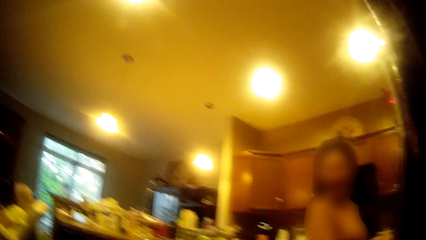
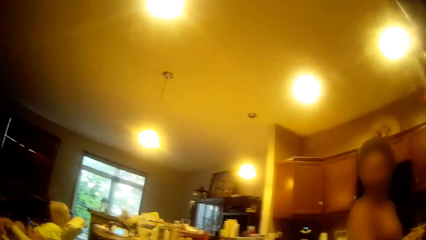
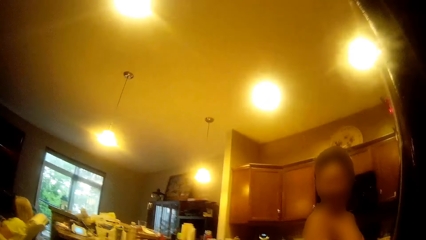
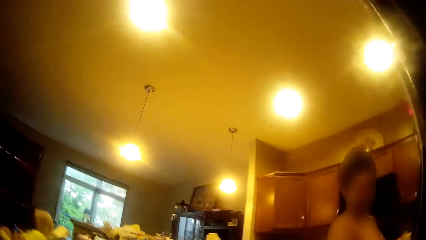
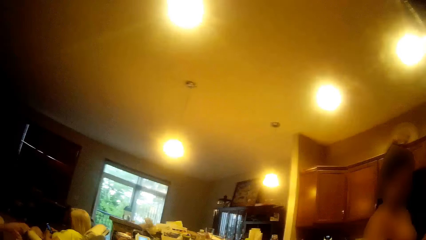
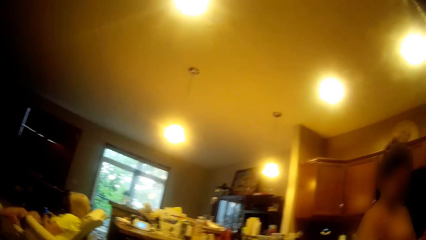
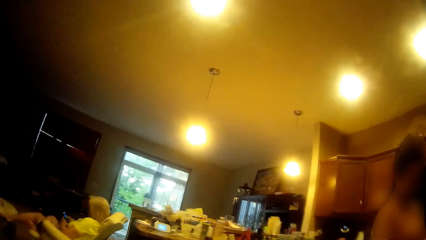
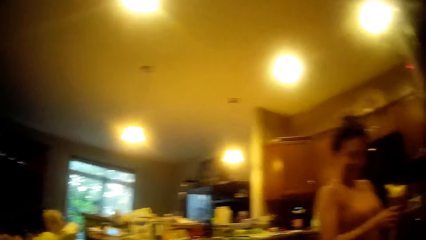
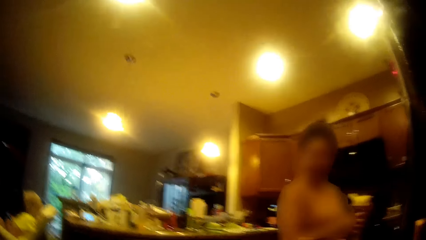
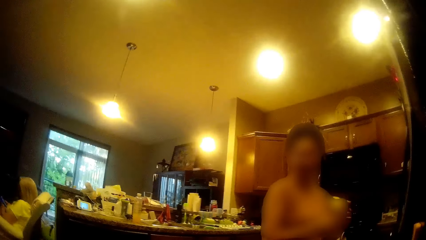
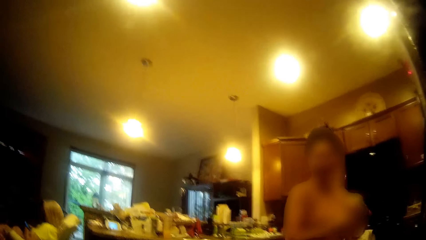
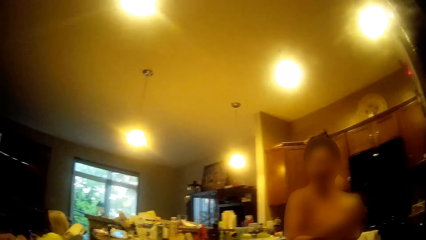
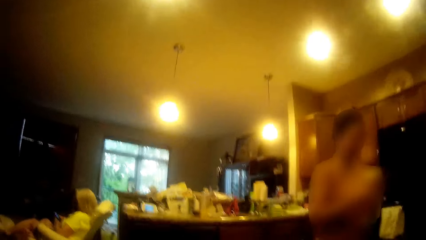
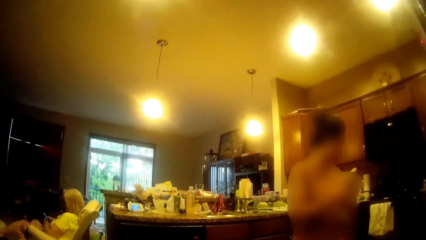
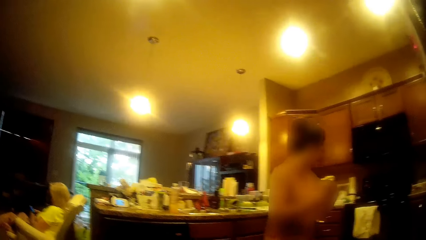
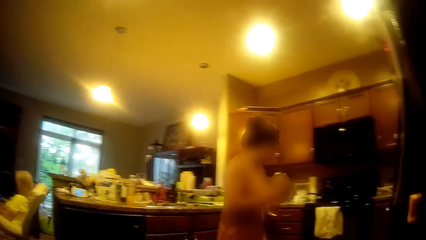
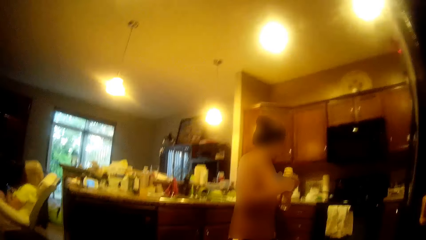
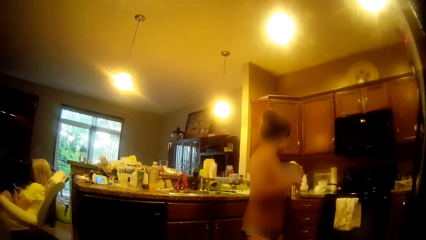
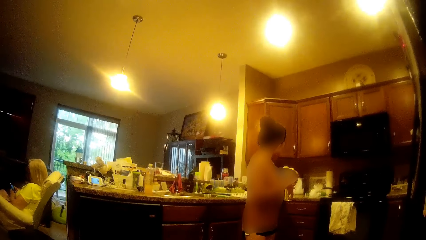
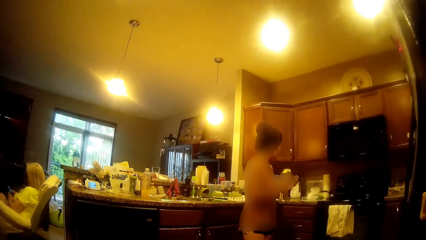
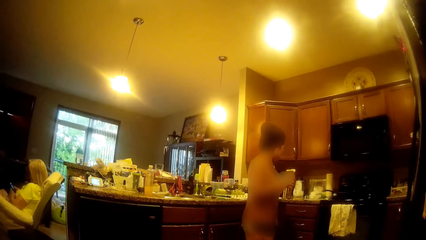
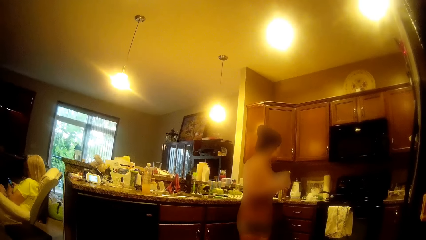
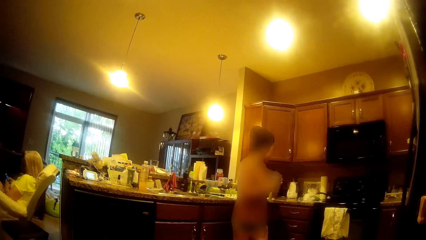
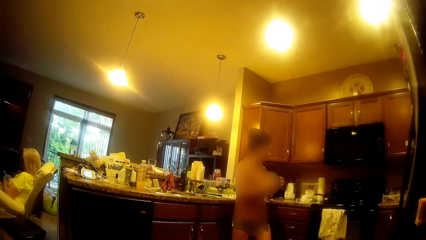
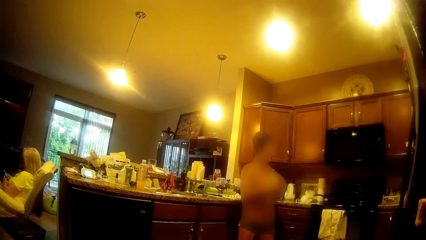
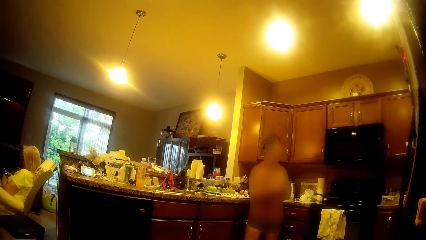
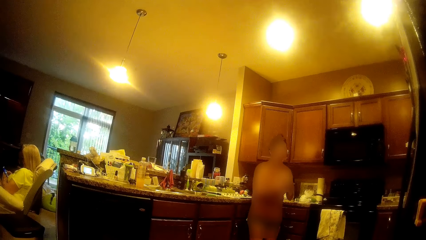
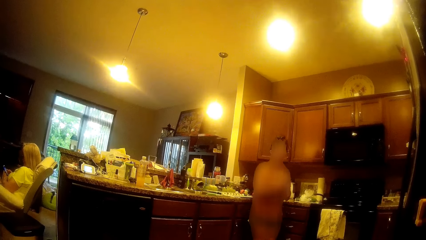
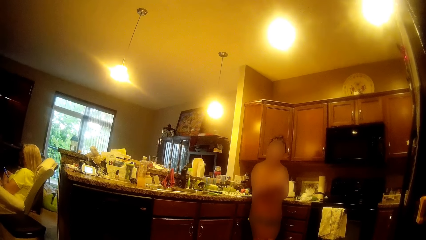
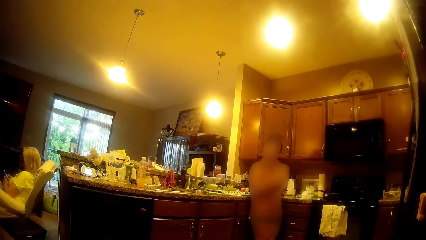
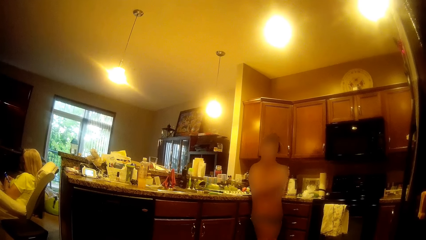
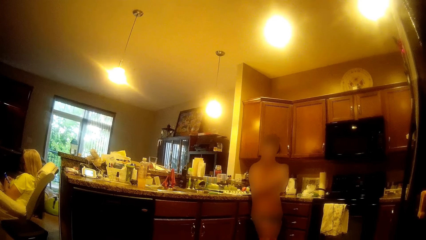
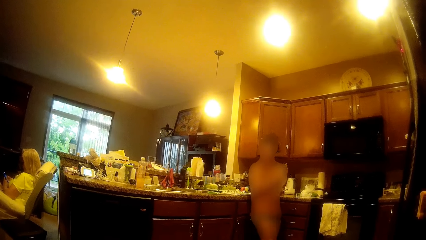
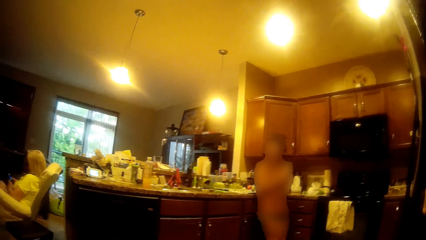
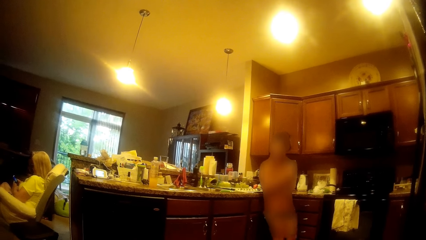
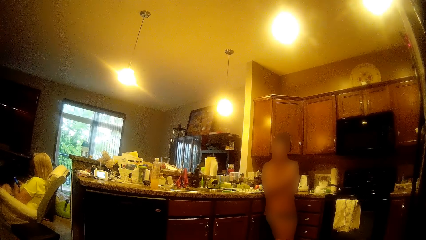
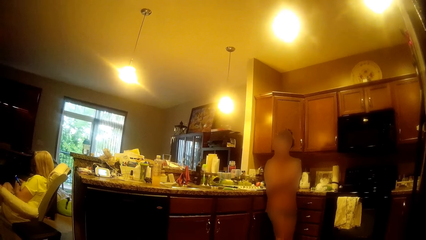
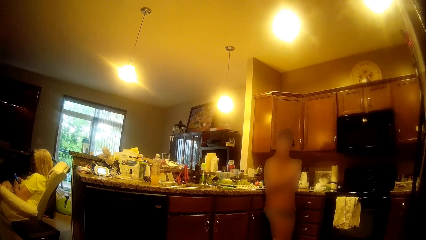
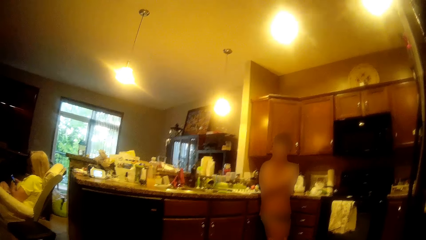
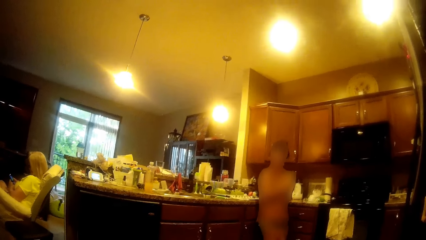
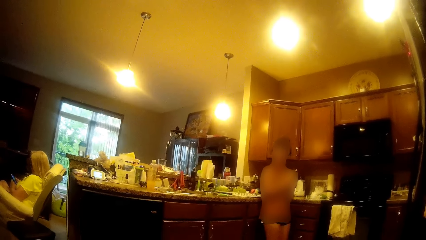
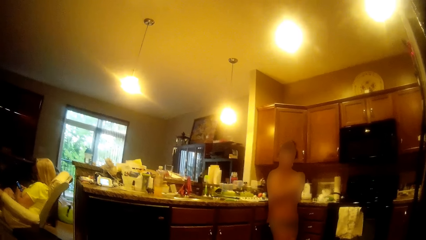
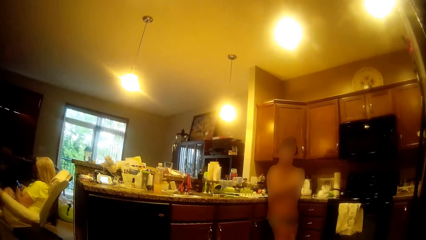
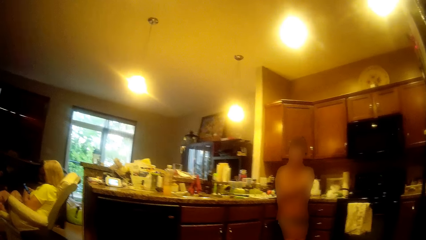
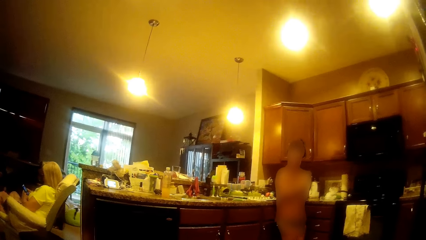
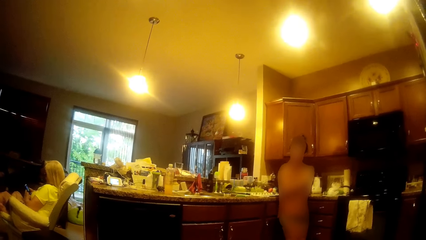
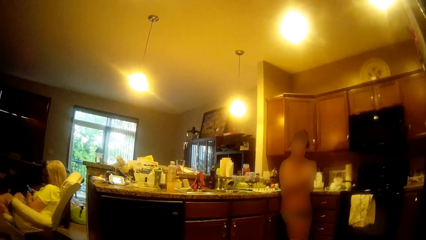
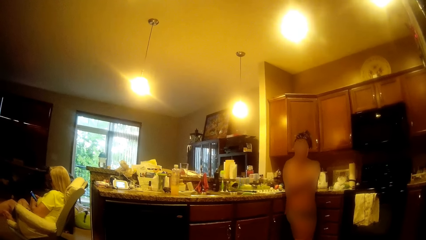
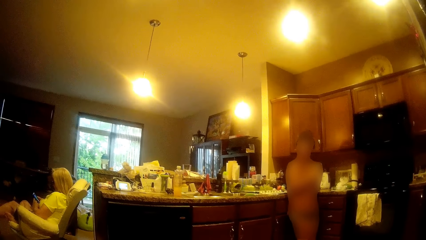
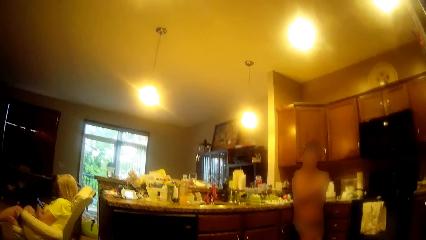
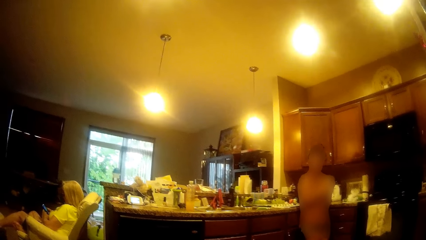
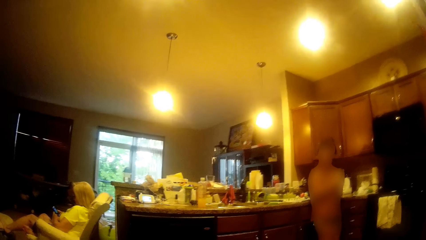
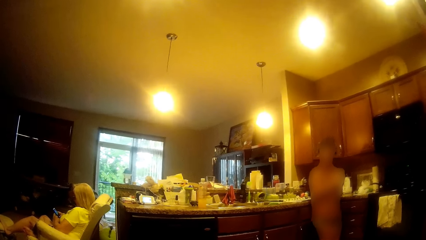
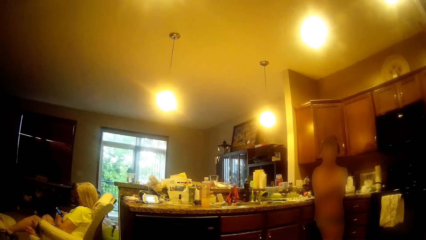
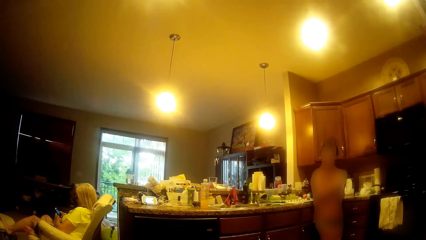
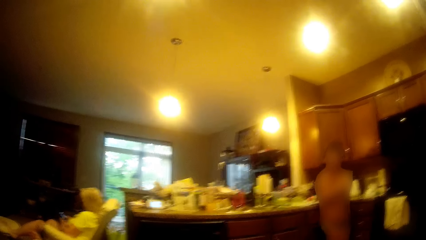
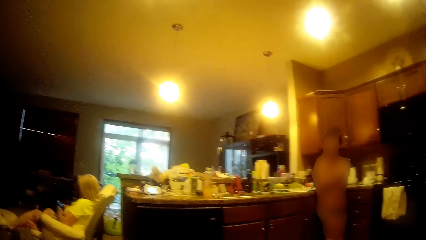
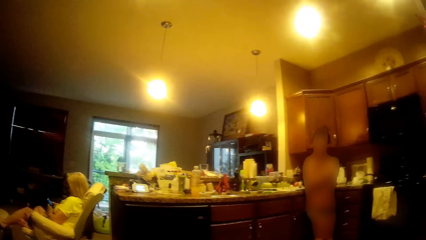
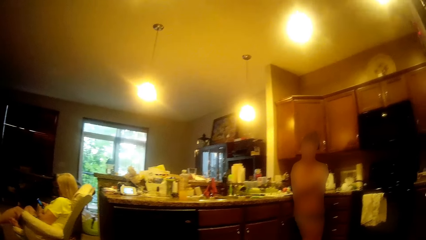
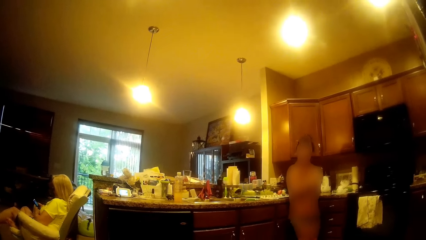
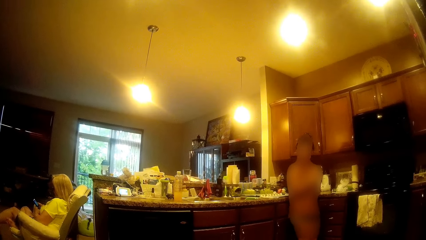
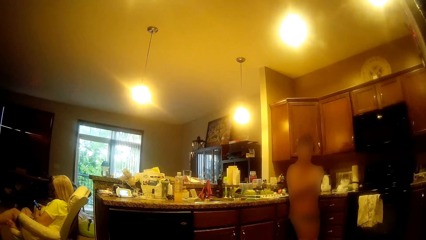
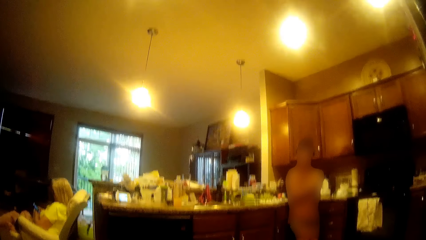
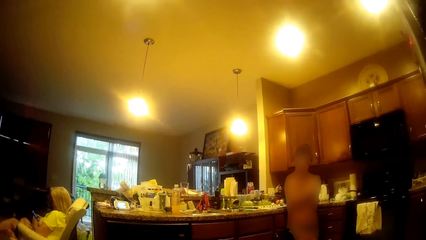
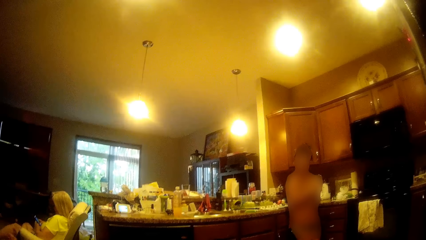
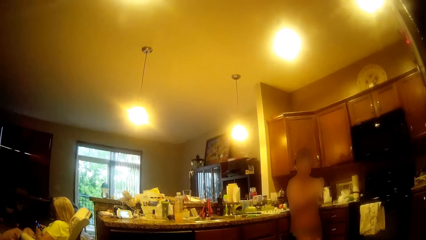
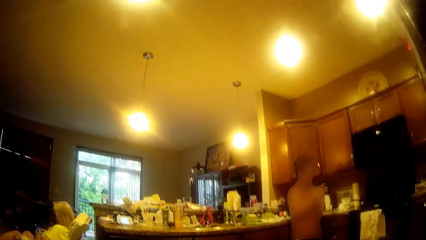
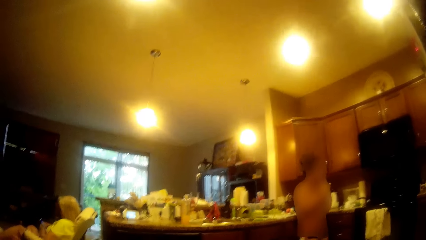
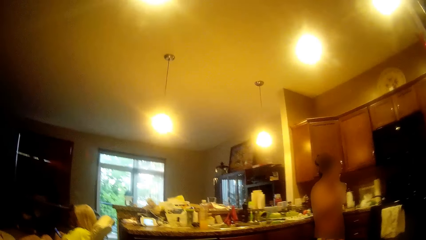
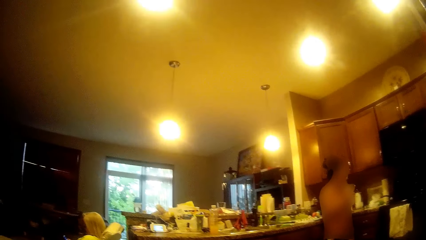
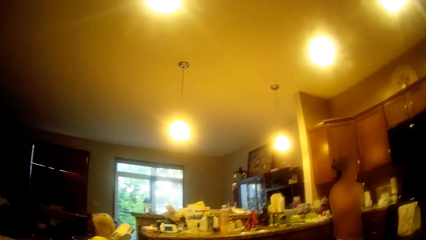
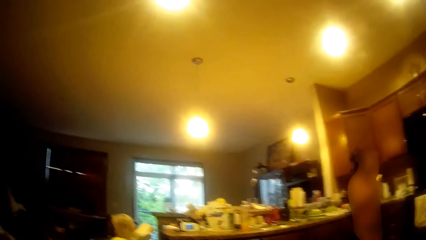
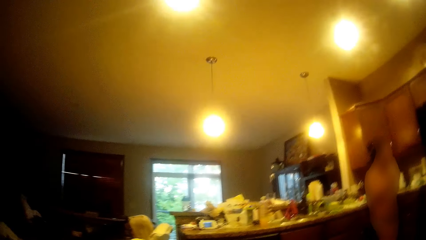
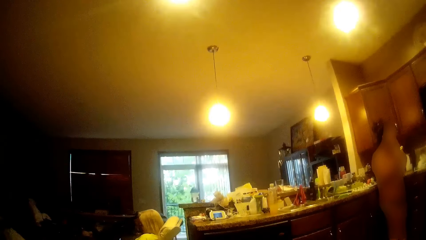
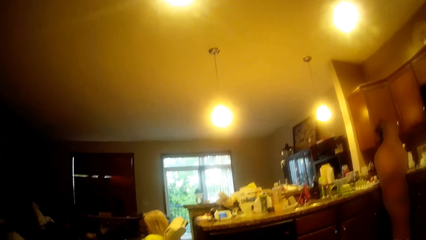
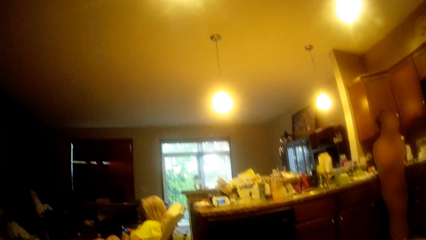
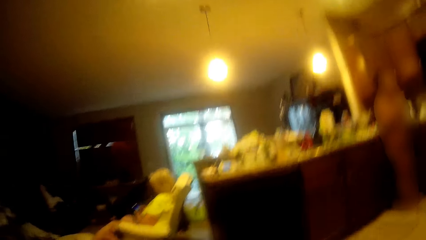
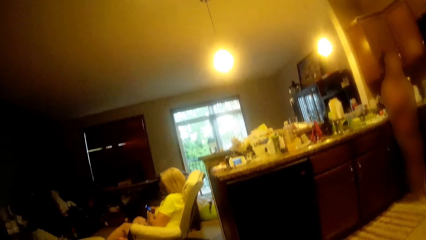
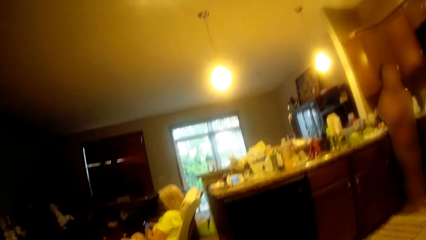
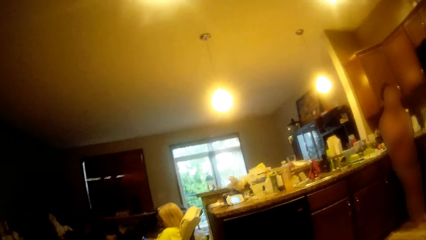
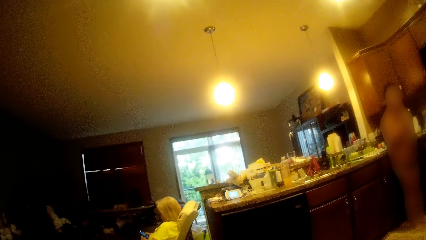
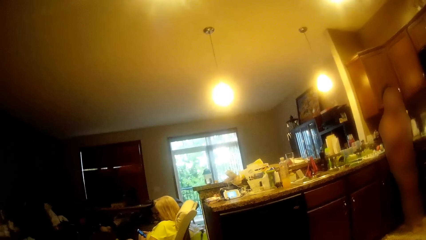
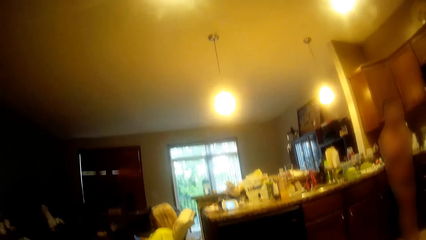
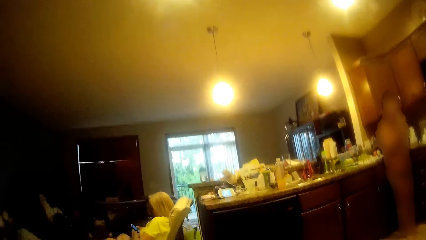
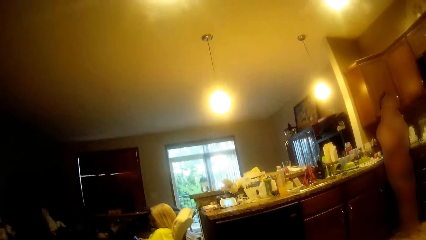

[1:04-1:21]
The lady covers the bottle in her right hand with the cover of the bottle in her left hand. She moves backward. Another woman presses a phone in her hands with her right hand.
